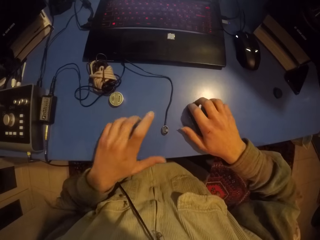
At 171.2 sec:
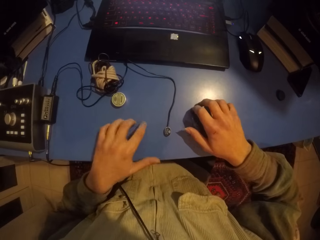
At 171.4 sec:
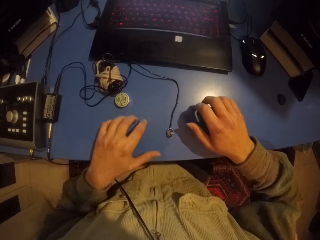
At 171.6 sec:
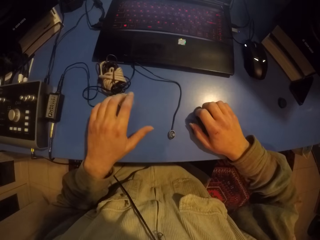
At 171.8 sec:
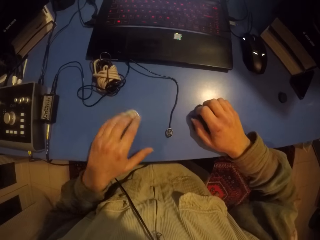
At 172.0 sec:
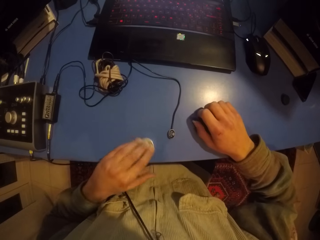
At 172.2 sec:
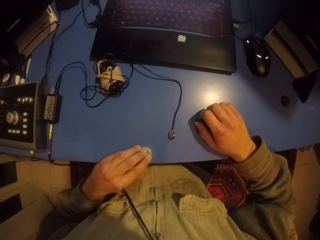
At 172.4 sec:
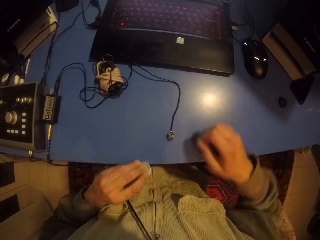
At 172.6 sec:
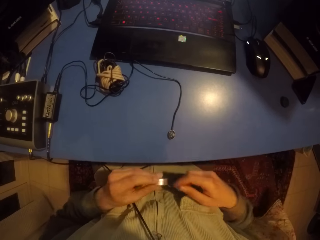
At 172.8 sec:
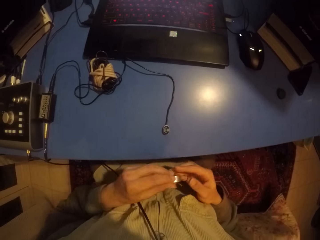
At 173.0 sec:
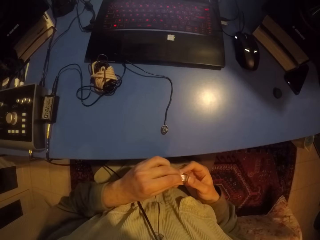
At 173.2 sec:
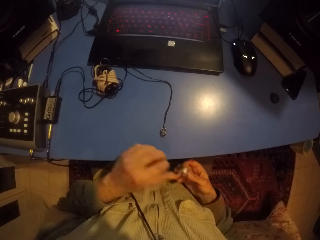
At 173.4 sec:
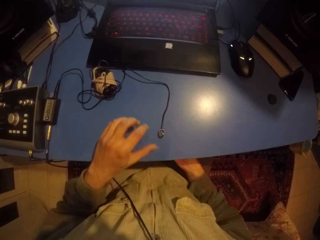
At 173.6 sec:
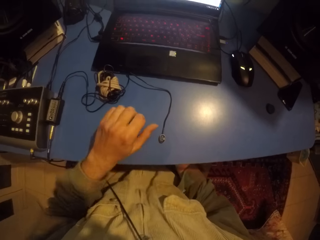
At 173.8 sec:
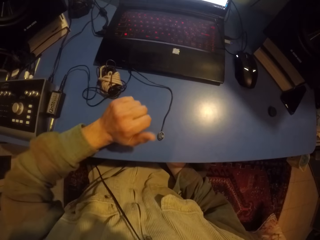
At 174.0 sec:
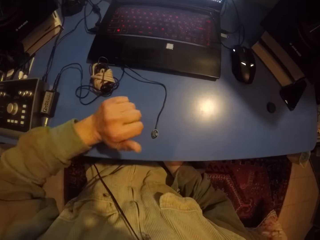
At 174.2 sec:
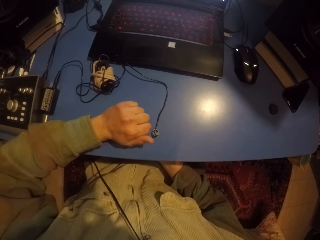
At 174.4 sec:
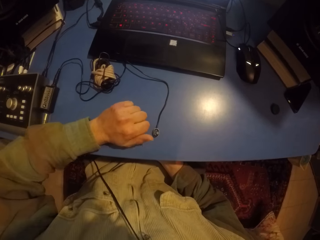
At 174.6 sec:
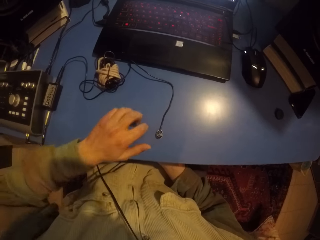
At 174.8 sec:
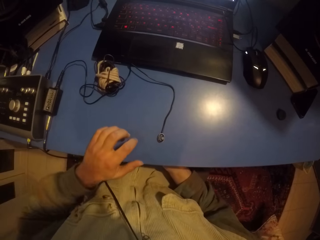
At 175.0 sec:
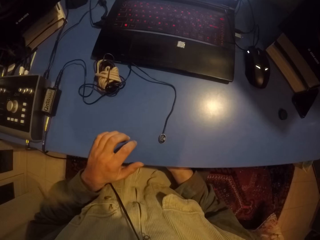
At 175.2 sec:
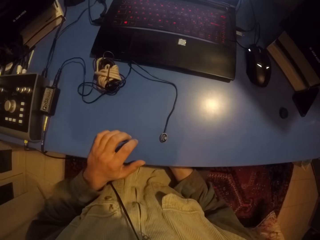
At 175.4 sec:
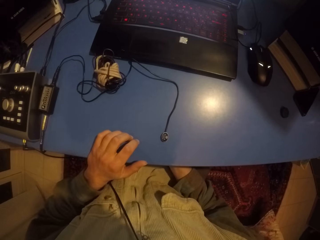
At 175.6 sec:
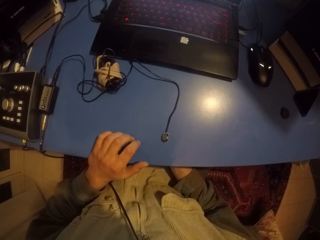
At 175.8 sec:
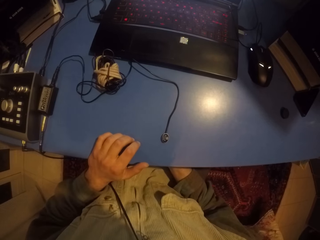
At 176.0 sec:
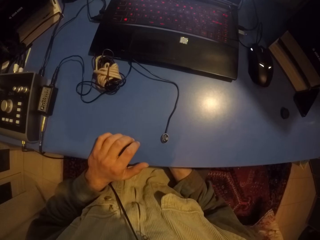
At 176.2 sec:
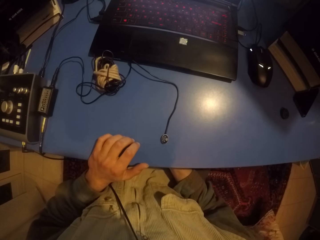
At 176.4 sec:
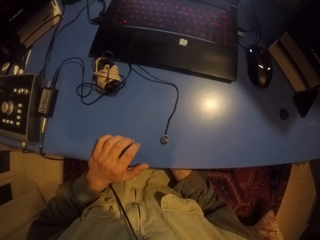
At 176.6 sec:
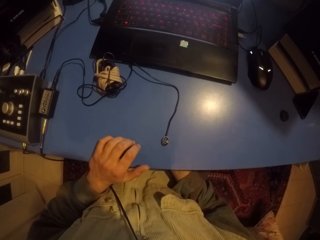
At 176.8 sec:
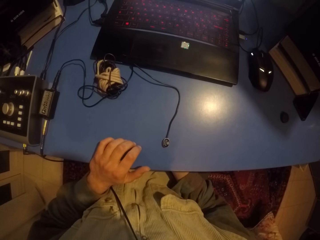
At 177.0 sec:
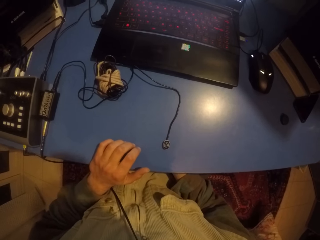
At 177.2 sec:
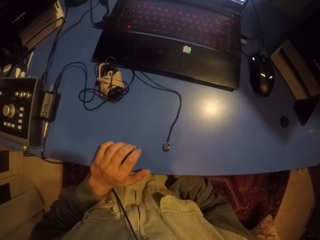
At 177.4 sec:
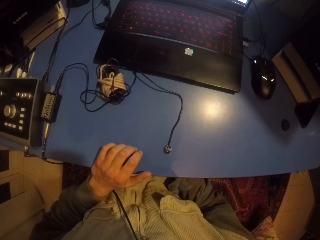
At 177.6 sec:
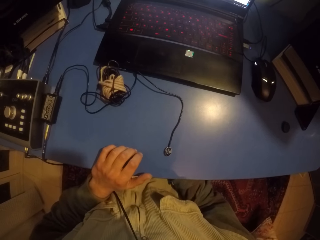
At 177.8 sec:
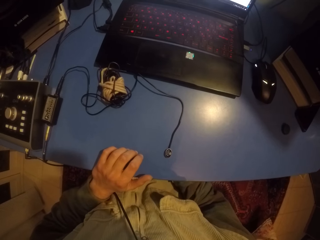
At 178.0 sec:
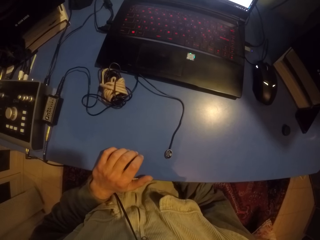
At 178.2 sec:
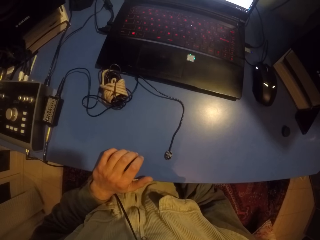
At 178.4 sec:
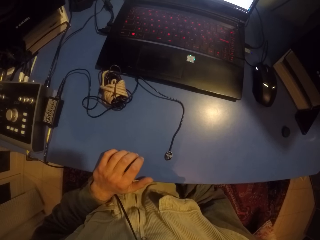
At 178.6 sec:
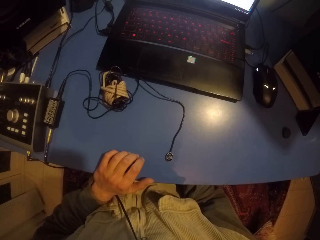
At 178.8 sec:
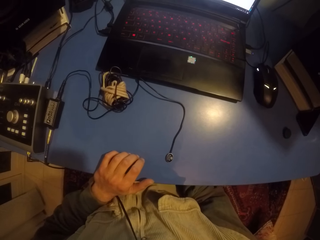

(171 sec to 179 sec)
The camera wearer picks up something. They put something under the table. They hit the table with the left hand. They stop.

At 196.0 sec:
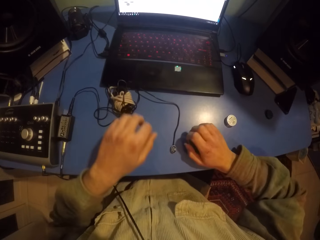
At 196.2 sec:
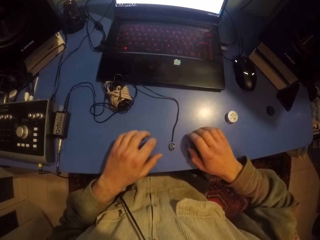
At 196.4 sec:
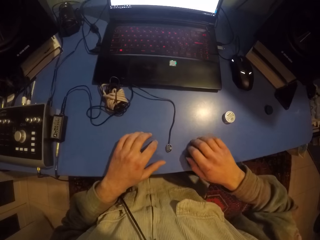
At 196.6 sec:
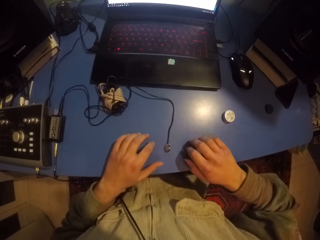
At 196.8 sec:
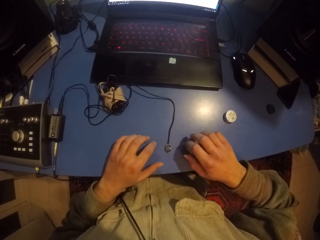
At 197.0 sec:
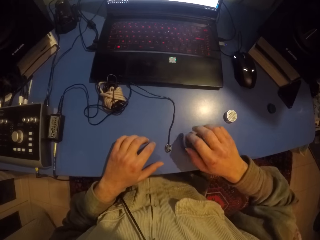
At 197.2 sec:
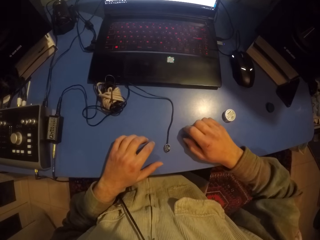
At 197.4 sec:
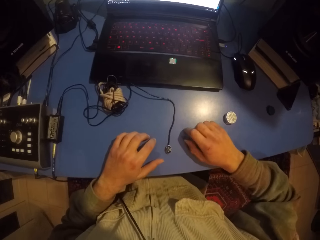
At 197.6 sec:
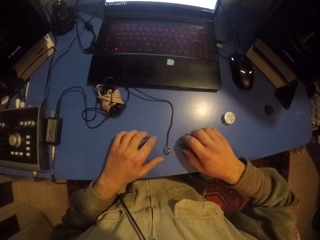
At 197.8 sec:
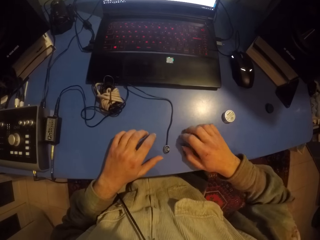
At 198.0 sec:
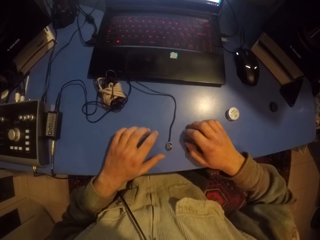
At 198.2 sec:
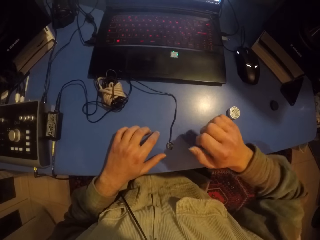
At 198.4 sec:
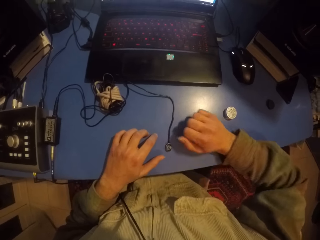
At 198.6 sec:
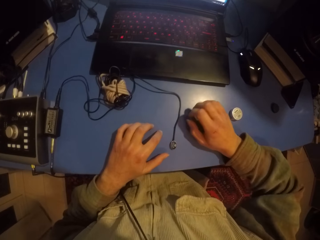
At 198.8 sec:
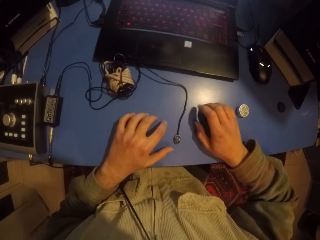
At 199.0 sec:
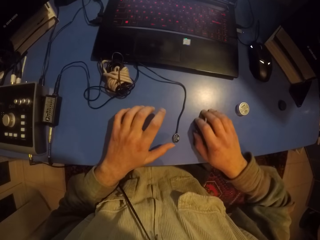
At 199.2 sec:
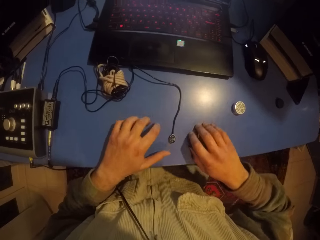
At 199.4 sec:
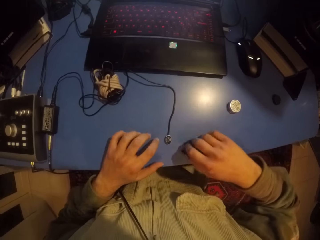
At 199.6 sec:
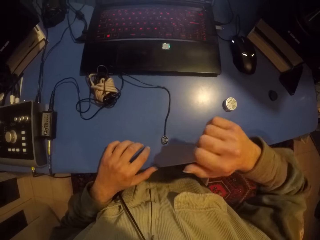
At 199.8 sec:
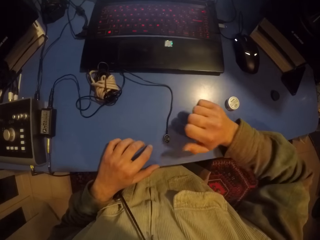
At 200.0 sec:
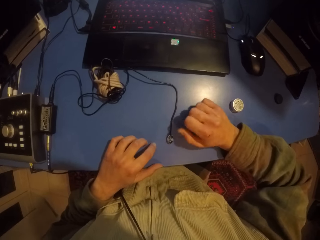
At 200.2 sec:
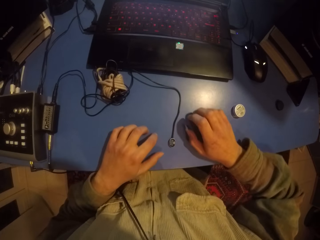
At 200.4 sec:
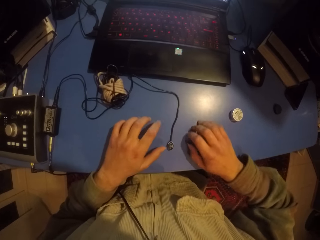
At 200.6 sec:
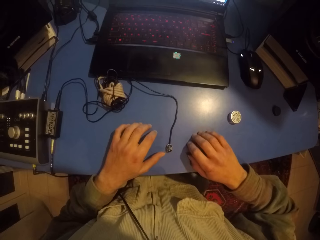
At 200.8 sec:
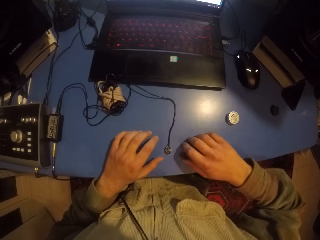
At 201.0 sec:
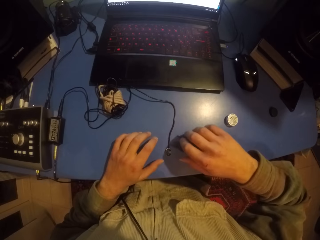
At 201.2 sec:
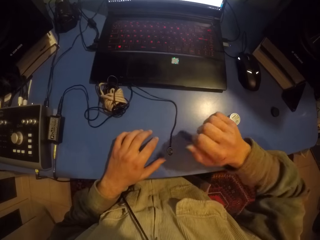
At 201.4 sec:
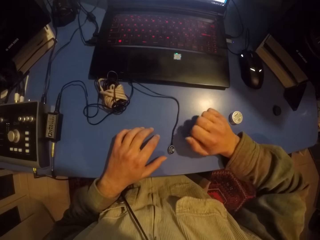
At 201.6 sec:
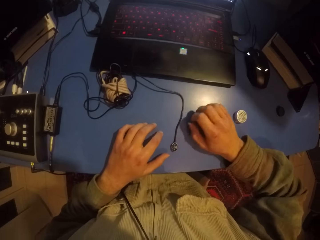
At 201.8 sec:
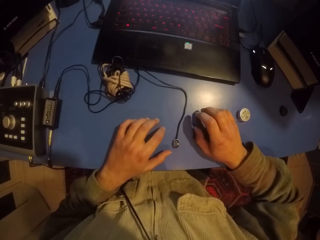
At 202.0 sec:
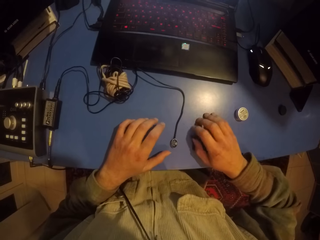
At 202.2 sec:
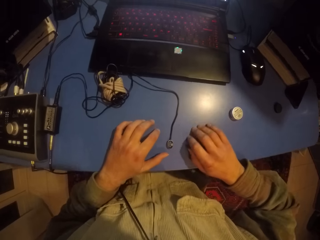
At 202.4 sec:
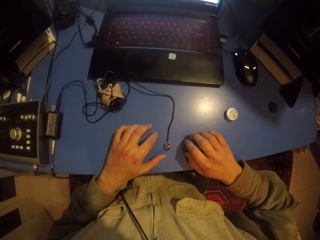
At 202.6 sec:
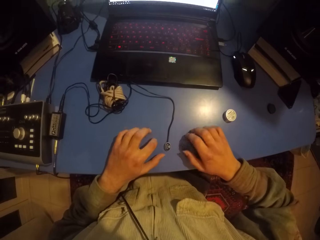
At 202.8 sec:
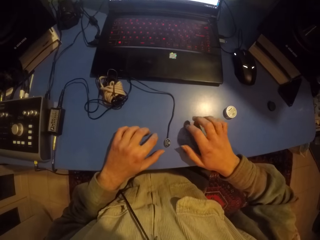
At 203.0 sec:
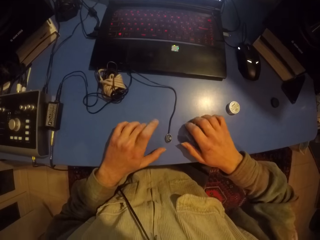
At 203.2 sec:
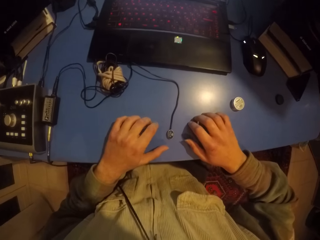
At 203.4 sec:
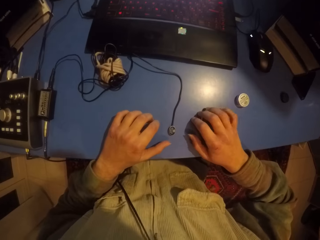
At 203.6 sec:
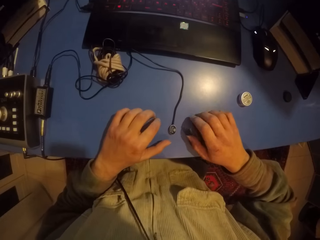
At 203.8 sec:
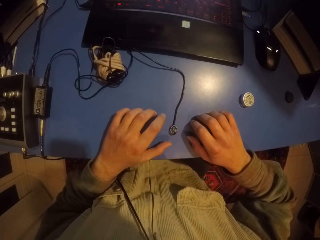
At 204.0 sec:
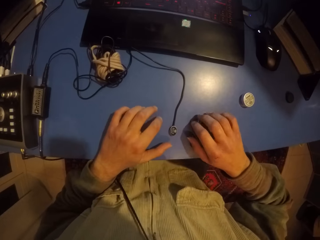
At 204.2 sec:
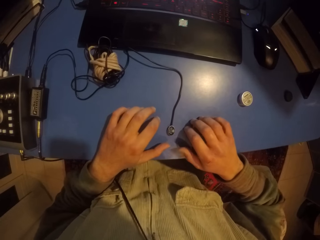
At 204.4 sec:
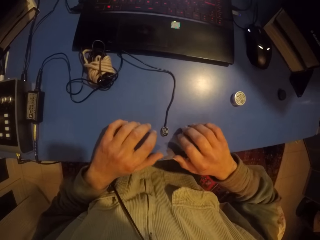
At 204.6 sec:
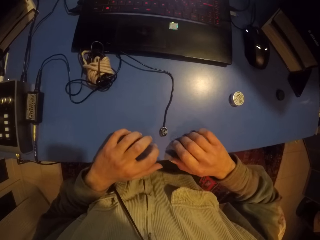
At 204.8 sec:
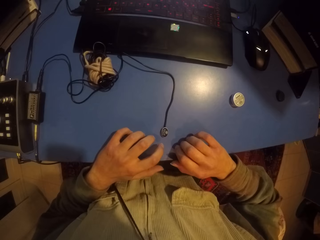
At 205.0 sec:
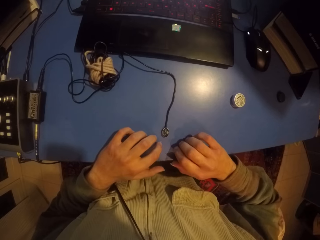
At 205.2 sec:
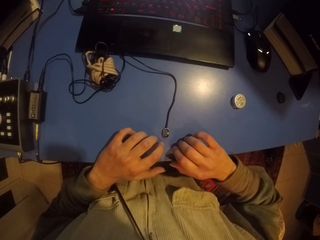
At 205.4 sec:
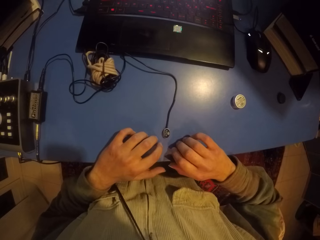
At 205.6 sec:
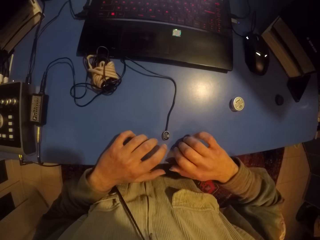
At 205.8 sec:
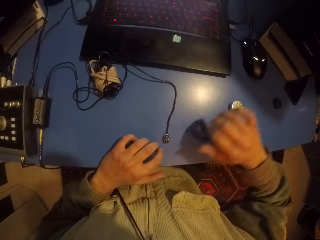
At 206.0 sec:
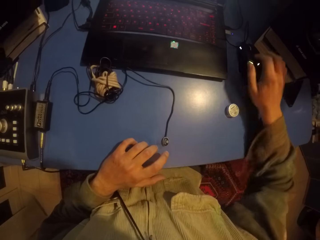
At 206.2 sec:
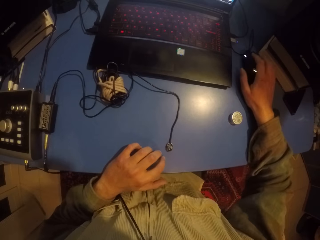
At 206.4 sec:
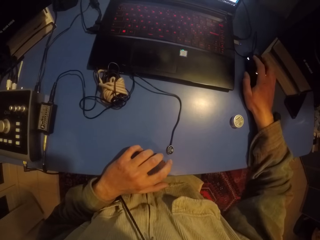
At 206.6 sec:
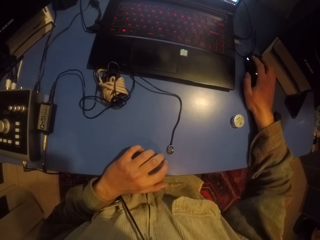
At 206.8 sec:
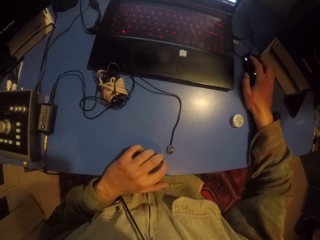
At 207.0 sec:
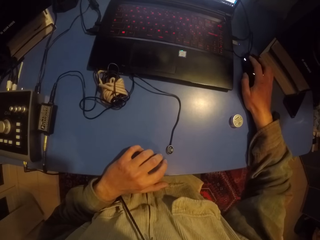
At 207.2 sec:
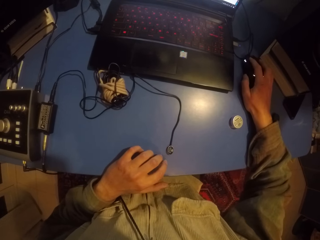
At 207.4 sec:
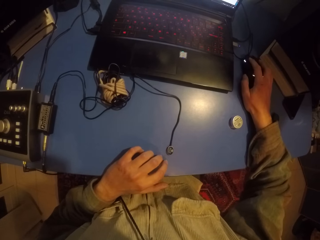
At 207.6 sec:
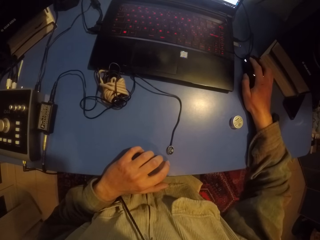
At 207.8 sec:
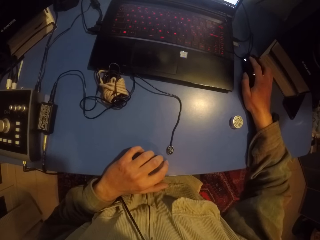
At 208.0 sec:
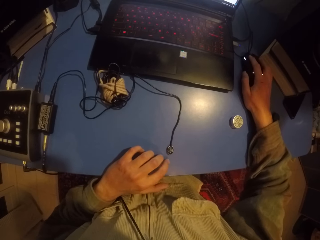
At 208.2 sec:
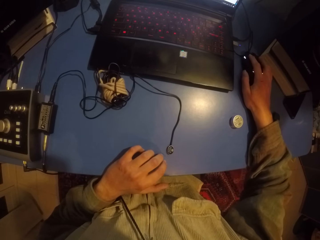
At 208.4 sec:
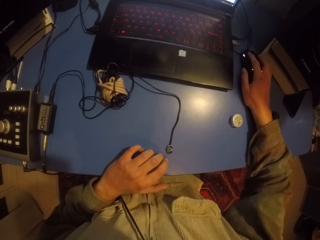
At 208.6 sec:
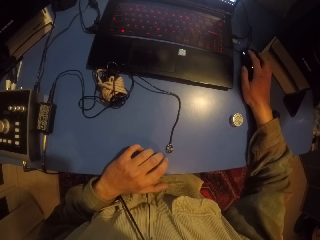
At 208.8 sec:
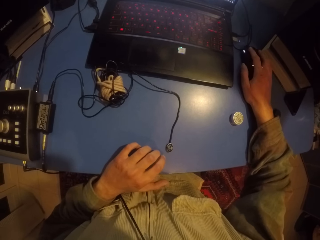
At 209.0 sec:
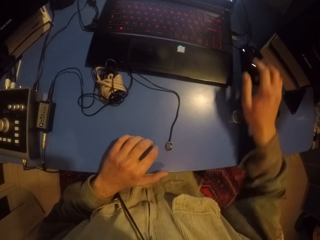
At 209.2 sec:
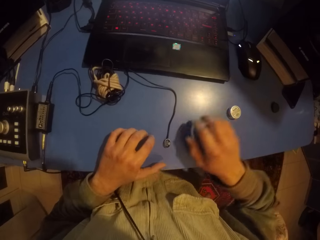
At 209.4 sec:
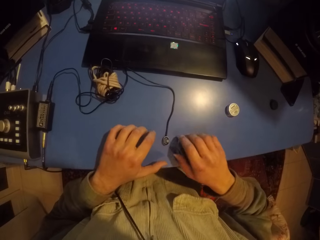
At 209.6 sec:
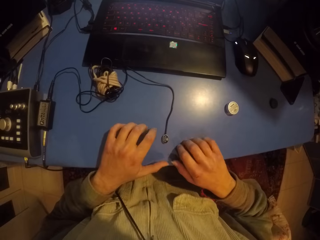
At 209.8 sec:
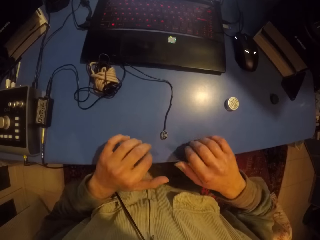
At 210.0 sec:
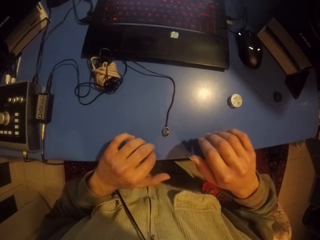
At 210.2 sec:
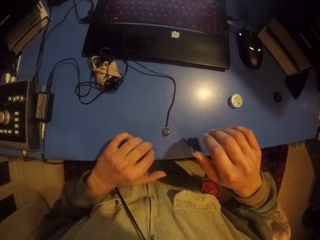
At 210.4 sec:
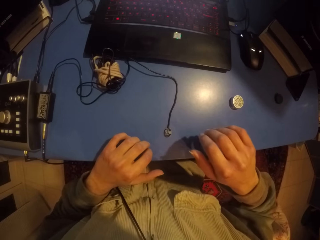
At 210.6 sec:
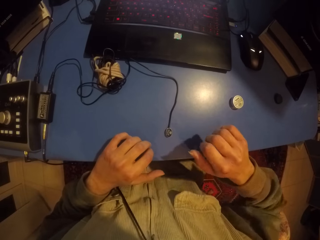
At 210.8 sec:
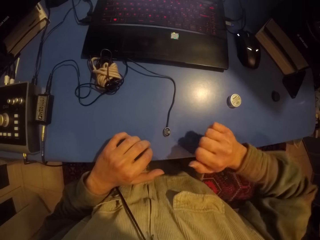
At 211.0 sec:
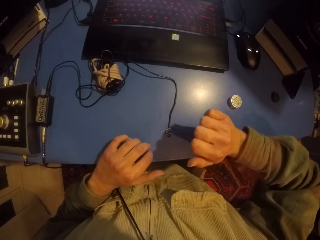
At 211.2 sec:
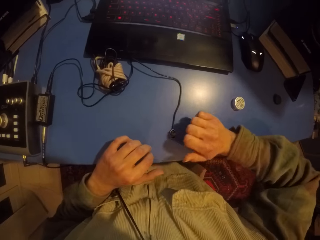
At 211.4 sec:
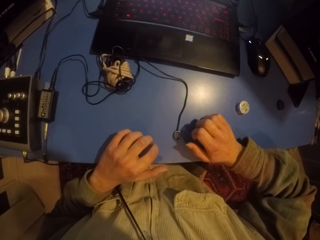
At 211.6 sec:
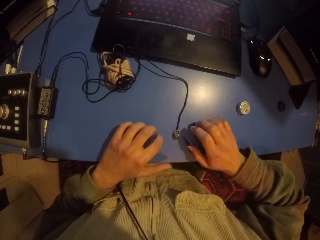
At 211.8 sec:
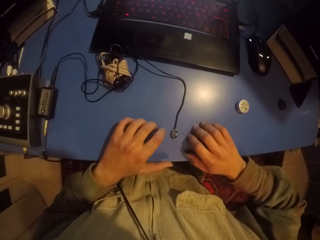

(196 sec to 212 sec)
The camera wearer hits the hands on the table. They touch the mouse. They hit the table with both hands.
